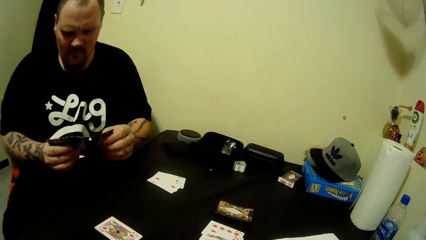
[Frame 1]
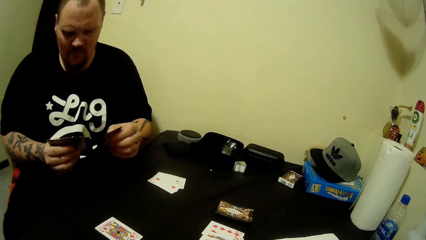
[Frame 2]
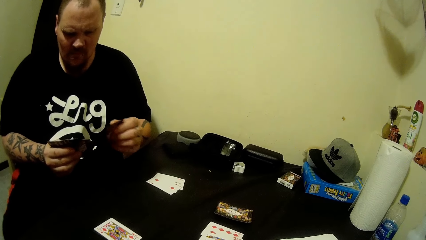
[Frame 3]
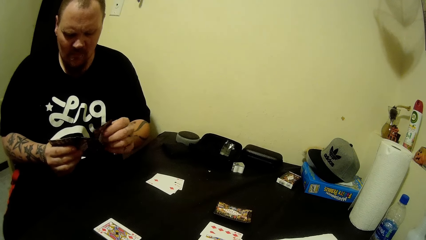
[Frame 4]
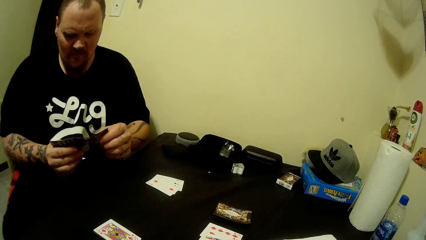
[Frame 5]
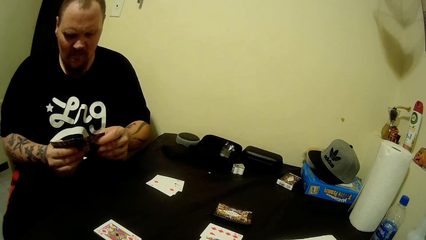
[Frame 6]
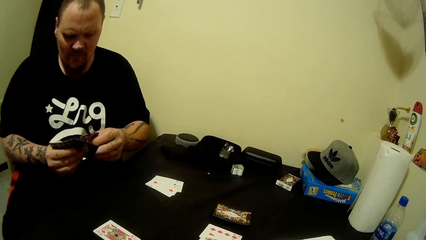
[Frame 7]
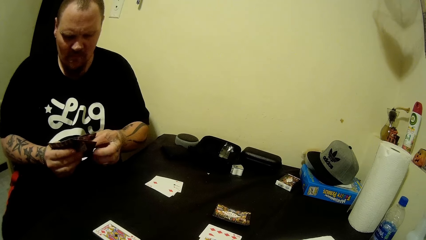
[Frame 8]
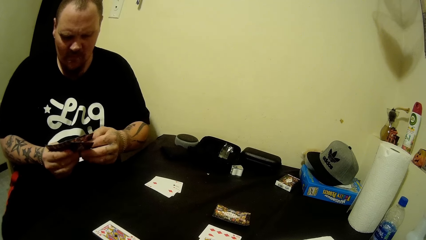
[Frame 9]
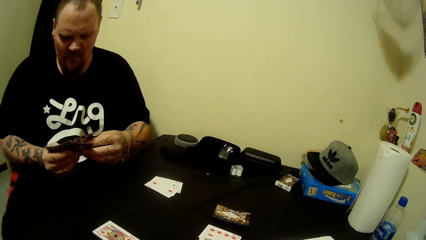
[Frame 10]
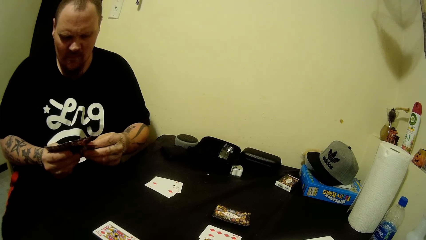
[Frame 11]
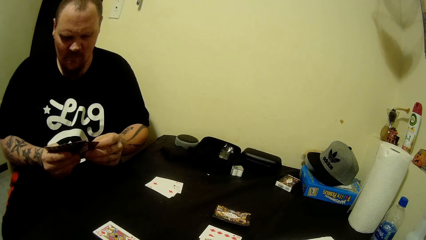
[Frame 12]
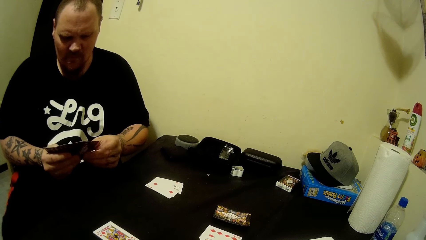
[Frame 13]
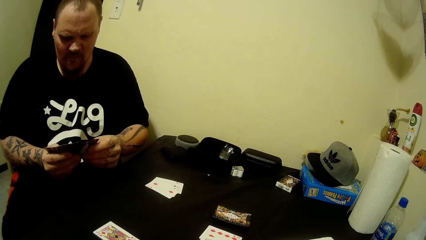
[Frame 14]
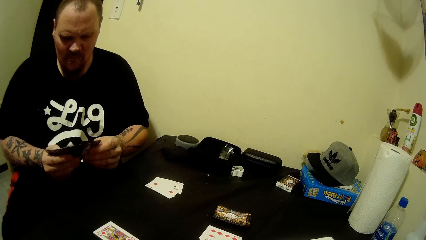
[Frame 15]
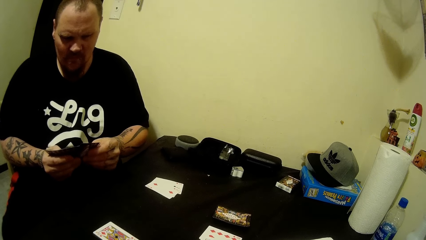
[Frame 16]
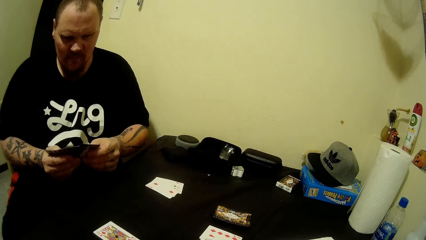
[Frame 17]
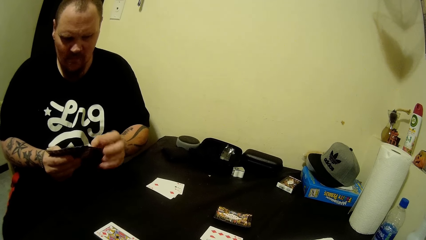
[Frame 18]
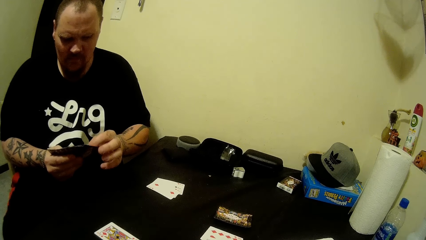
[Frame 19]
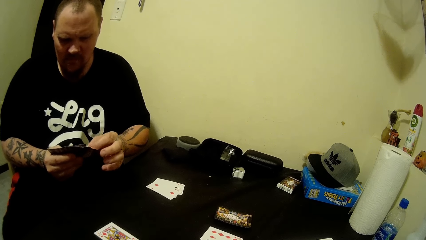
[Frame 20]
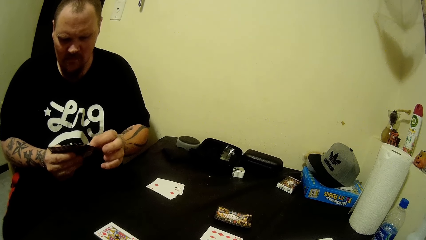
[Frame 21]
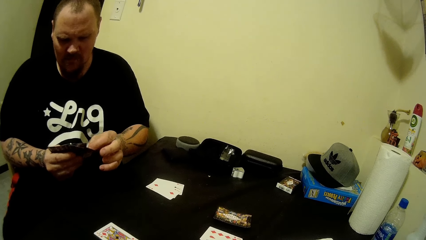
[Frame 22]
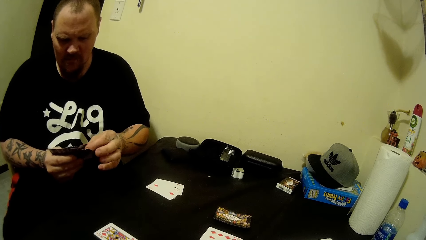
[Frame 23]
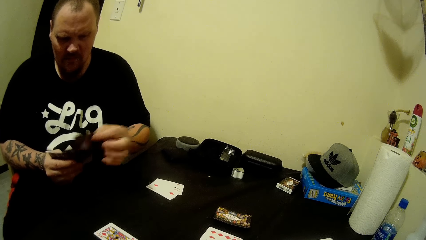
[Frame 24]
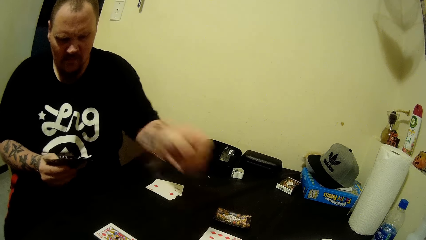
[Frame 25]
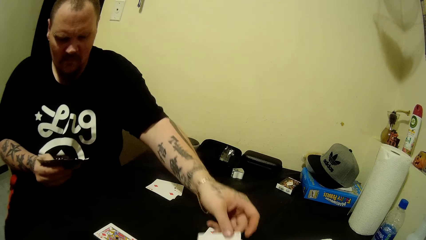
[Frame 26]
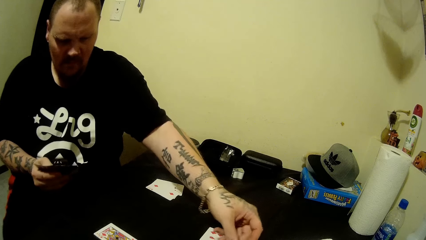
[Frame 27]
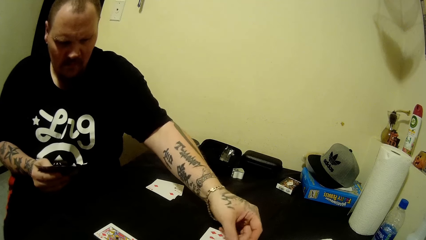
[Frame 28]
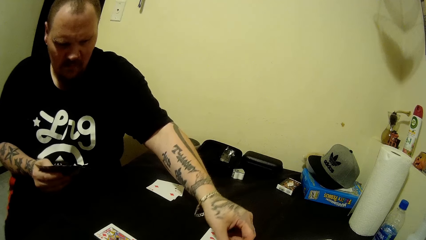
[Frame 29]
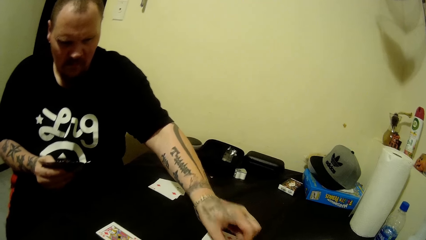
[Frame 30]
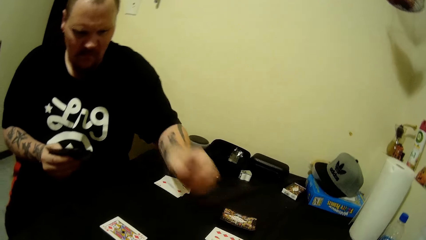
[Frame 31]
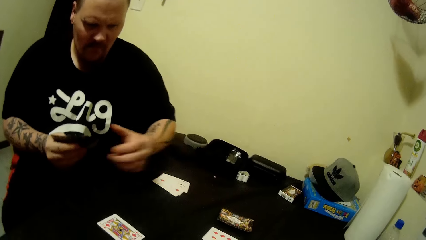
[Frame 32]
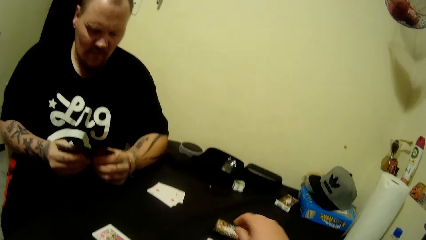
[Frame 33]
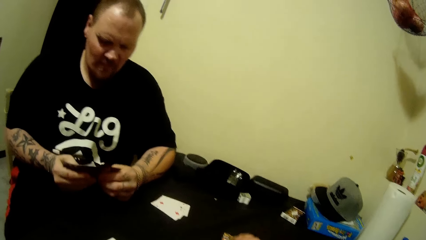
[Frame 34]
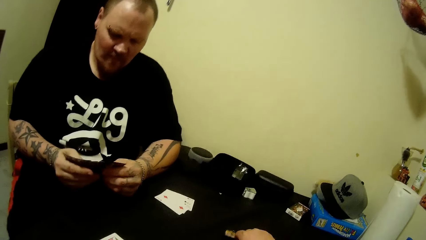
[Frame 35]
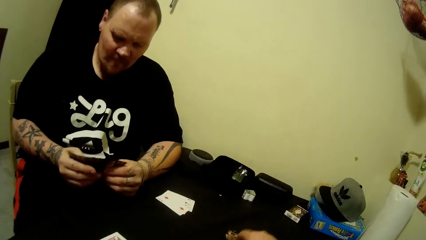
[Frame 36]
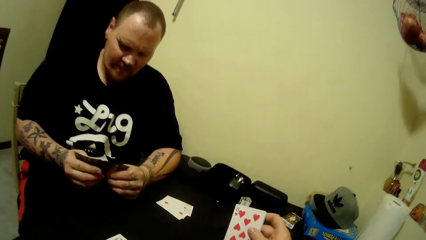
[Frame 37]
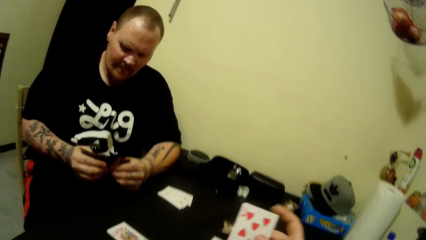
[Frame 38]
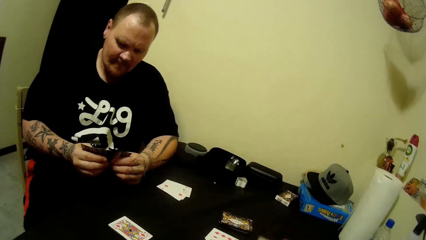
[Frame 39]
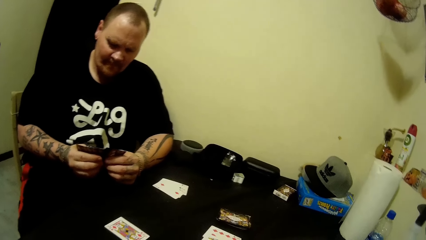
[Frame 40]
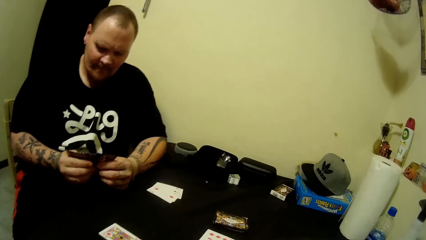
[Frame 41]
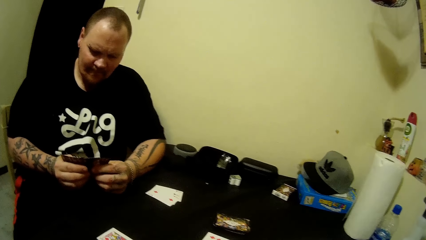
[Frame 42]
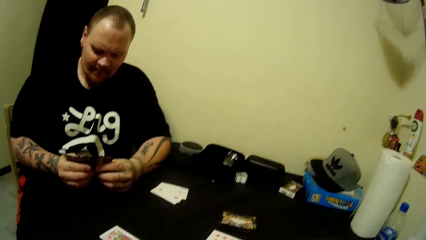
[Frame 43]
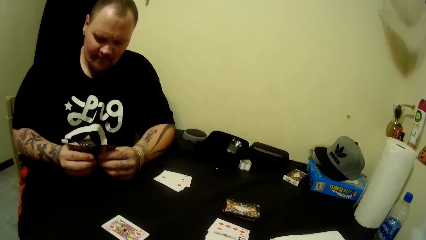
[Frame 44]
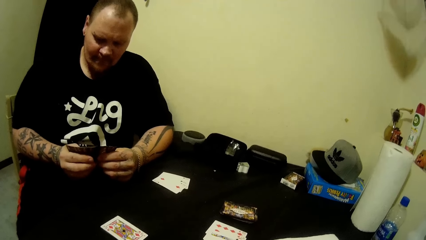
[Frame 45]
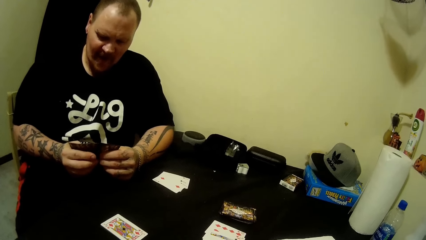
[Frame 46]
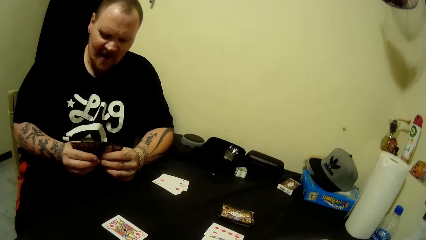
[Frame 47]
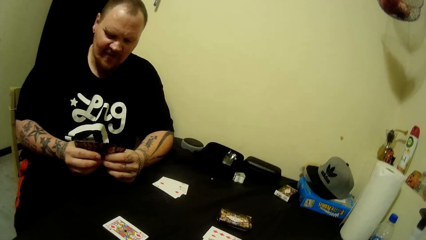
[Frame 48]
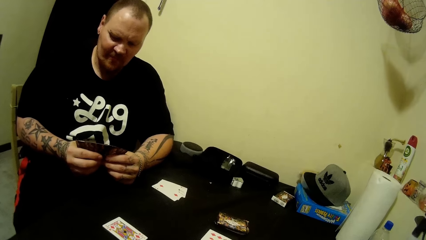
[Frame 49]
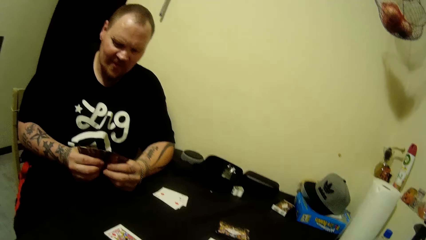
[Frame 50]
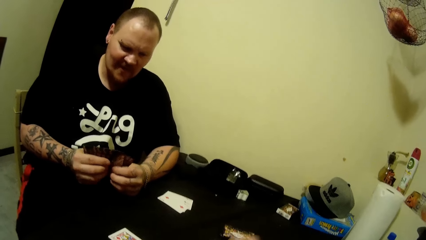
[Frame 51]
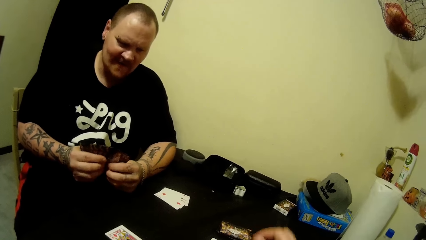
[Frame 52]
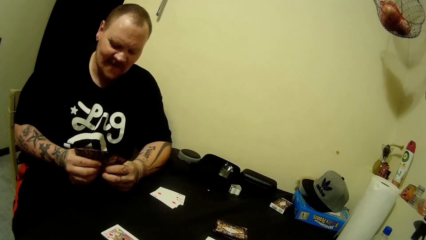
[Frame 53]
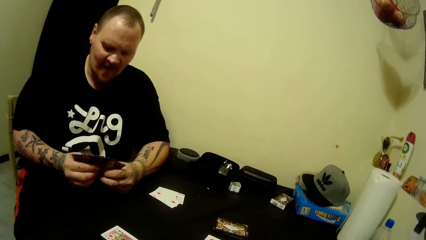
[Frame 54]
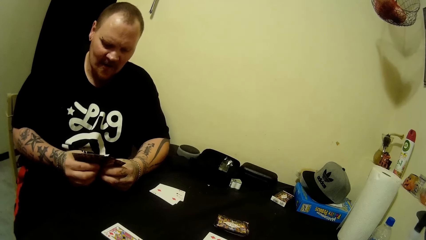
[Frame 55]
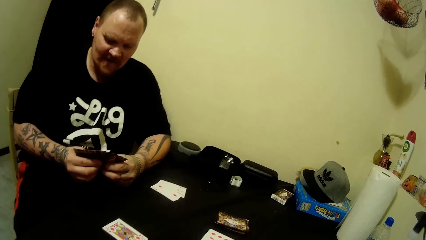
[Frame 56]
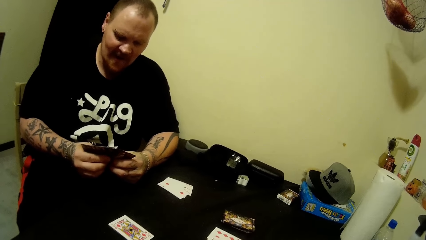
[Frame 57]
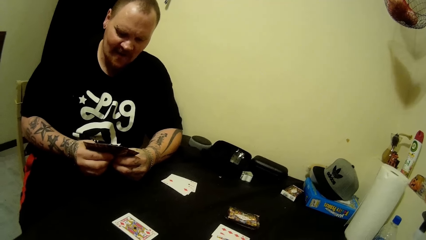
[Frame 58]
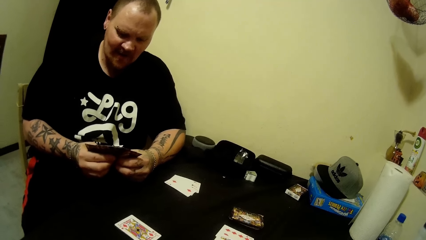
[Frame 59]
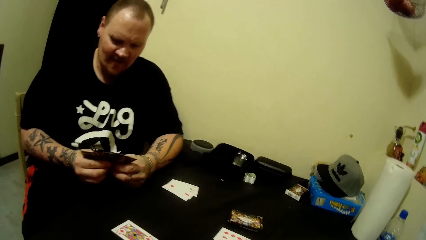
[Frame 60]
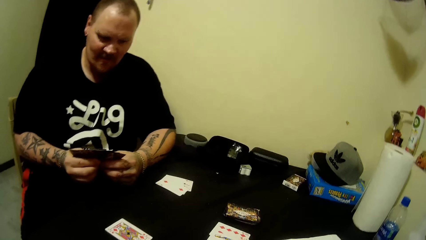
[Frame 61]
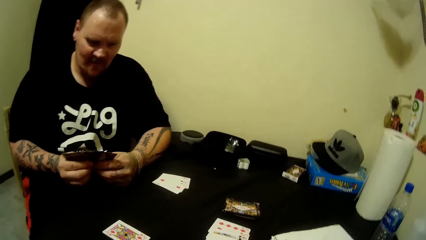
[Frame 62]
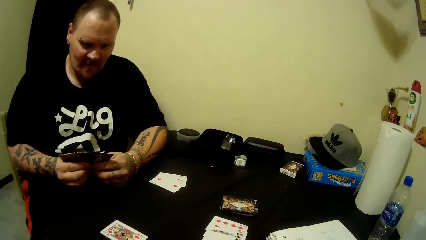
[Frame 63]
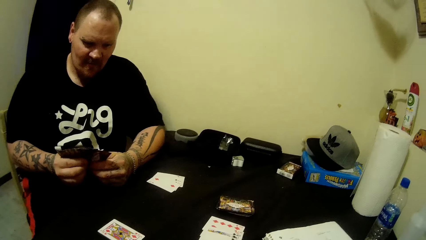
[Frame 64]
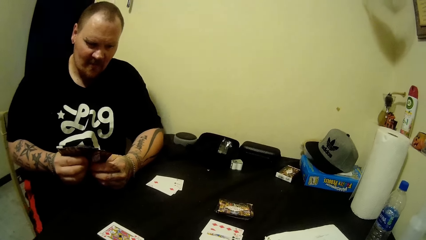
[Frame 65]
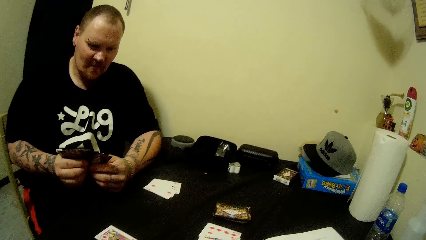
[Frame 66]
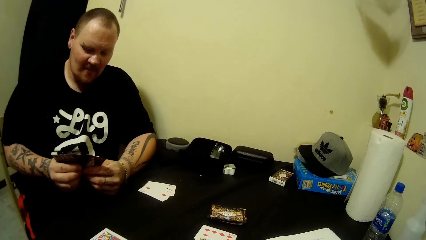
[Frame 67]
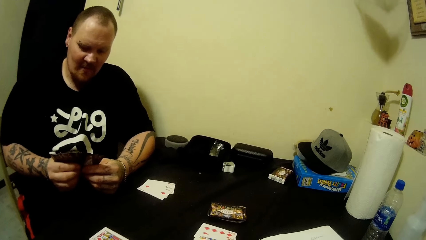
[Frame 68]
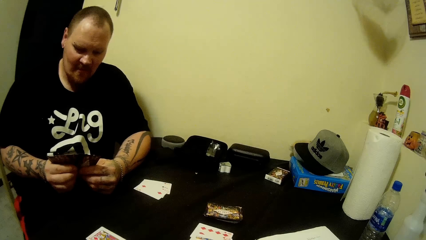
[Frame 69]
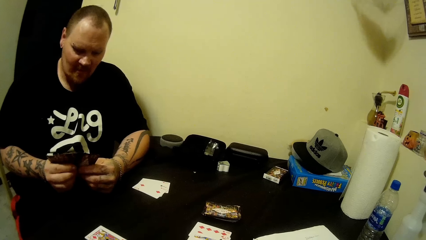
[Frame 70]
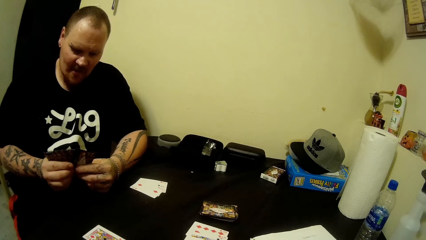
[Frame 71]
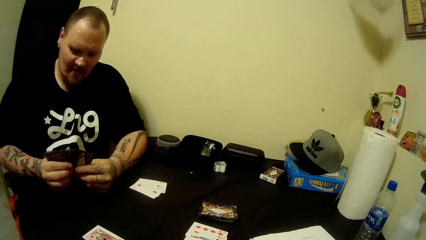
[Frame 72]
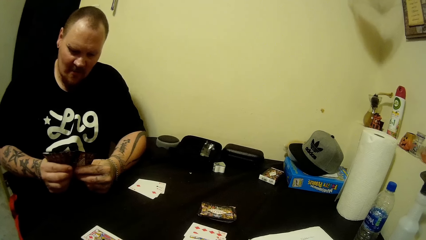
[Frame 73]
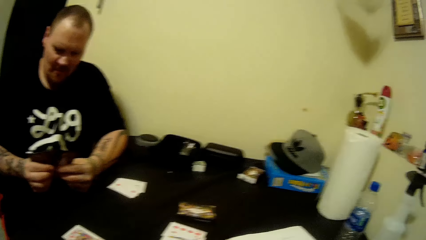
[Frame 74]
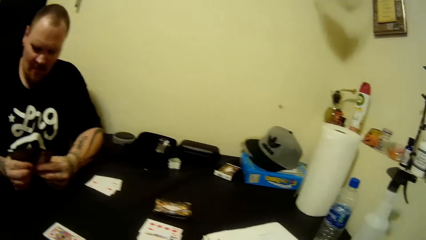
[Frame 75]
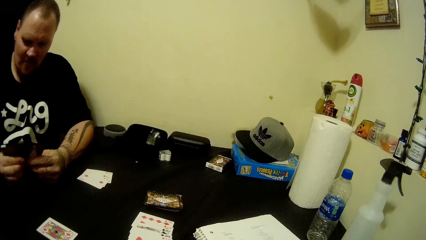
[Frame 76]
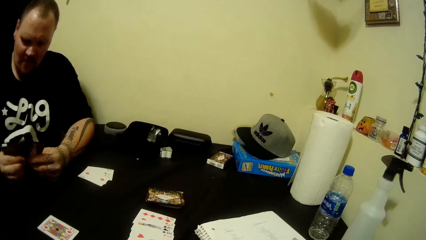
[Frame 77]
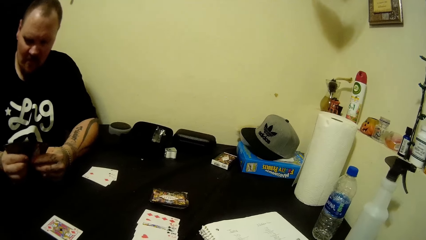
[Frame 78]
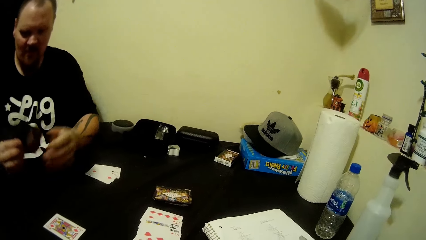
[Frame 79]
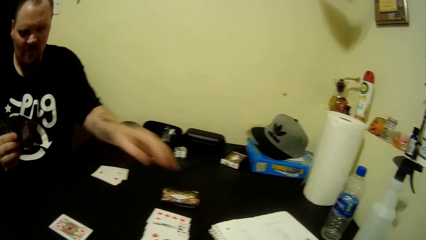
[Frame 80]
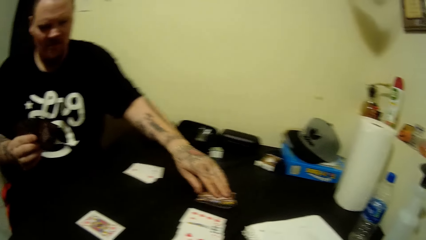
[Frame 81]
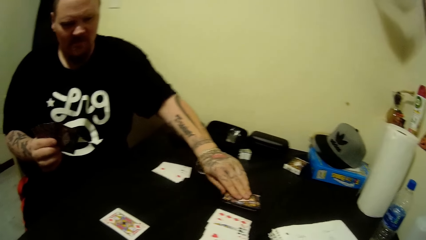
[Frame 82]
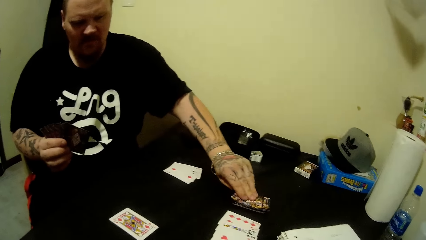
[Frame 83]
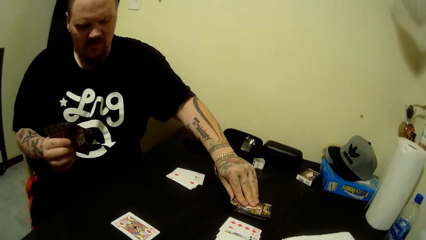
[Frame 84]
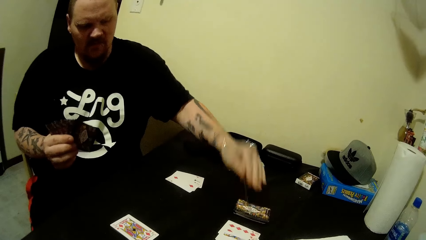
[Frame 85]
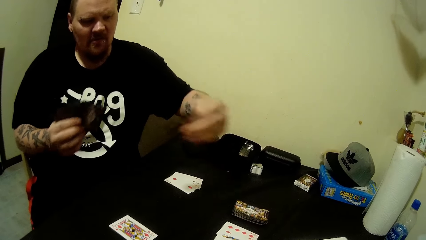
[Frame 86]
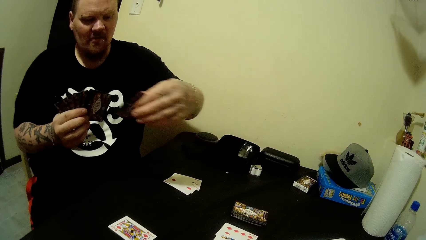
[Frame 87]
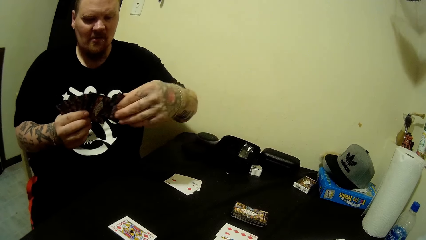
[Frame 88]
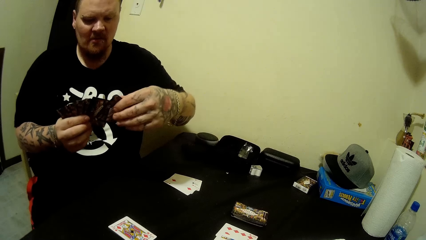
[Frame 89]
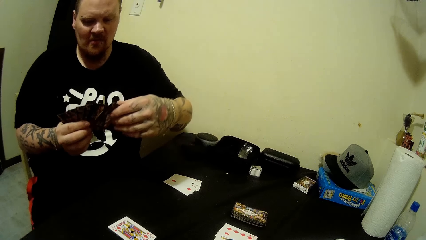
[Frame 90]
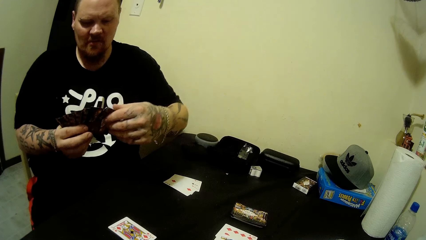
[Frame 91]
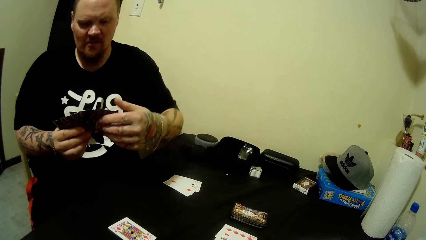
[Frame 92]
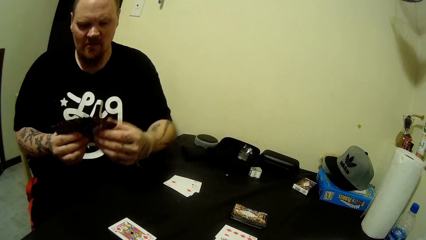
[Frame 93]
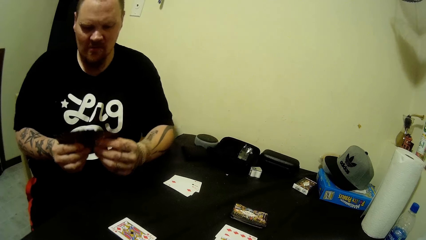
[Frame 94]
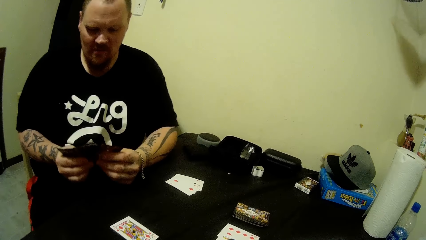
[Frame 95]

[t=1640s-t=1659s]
A man picks up a card from the cards in his right hand with his left hand. The man drops the card in his left hand on the table. The camera wearer picks up a card from the table with his right hand. The man compares the cards. The man picks up a card from the deck on the table with his left hand and adds the card in his left hand to the cards in his right hand. The man compares the cards.
